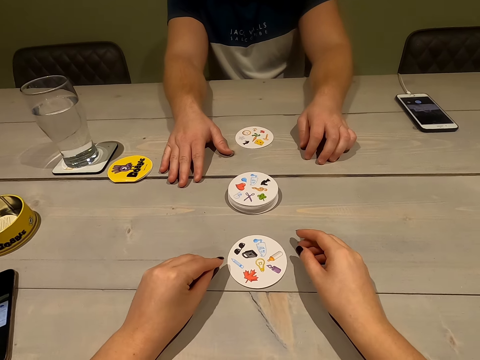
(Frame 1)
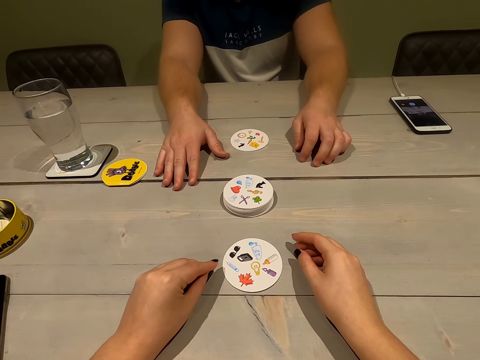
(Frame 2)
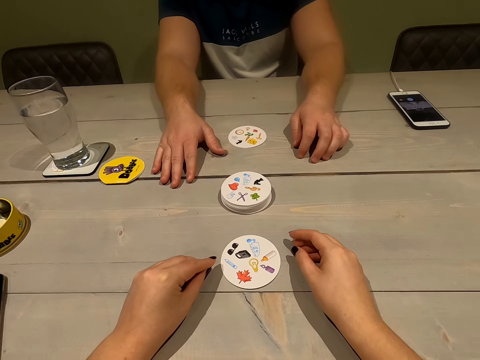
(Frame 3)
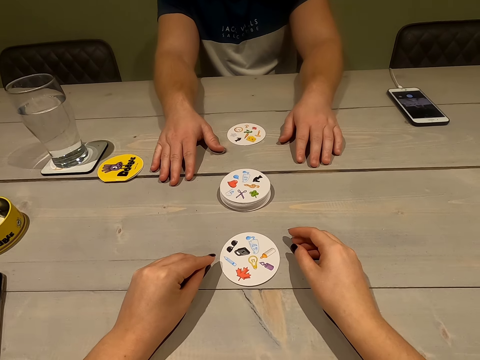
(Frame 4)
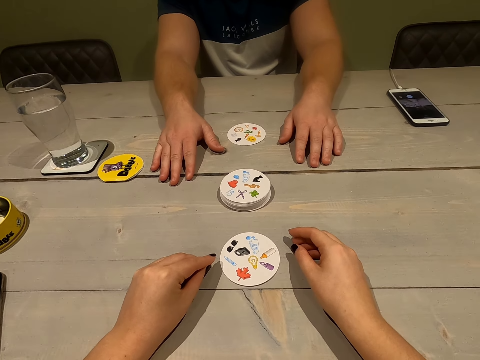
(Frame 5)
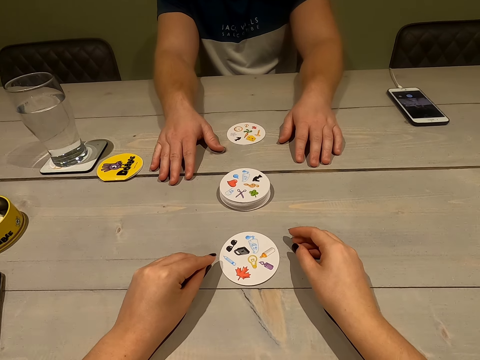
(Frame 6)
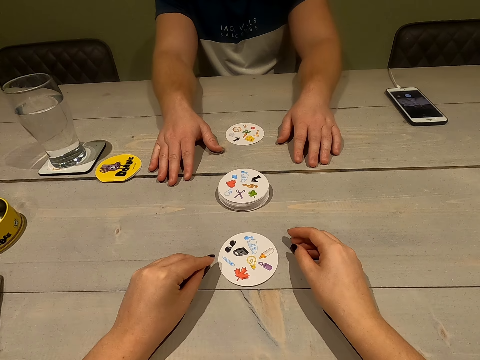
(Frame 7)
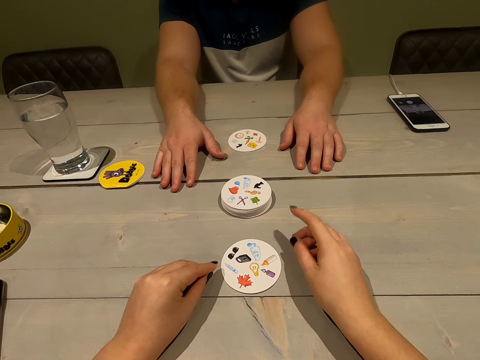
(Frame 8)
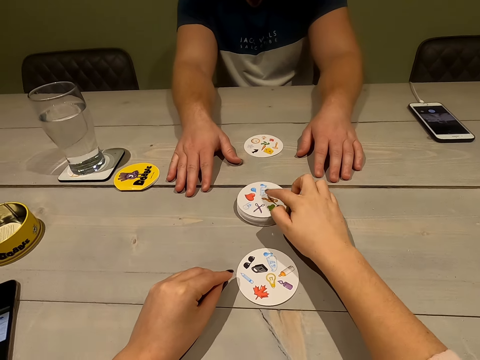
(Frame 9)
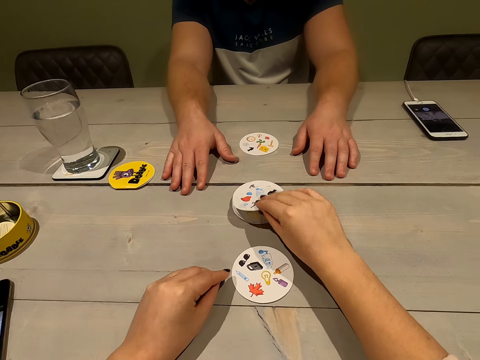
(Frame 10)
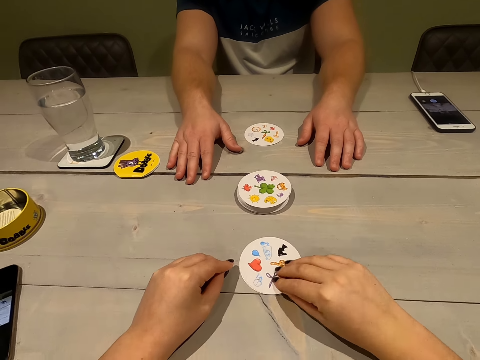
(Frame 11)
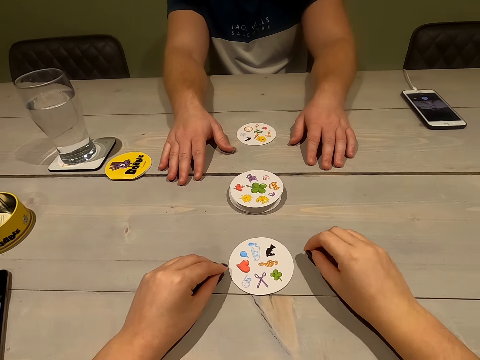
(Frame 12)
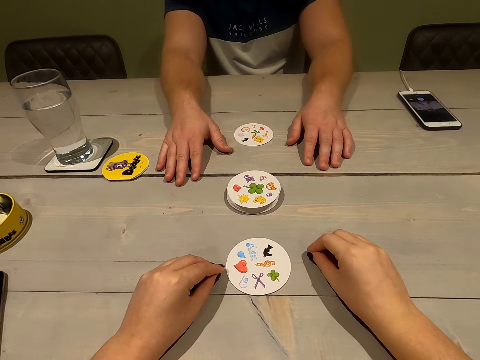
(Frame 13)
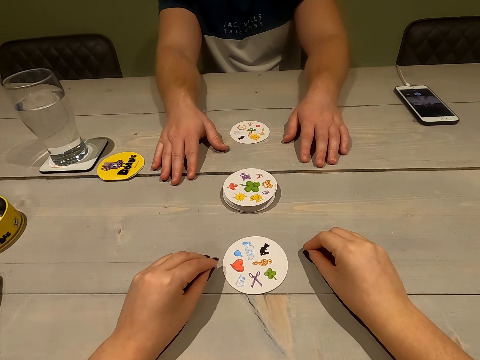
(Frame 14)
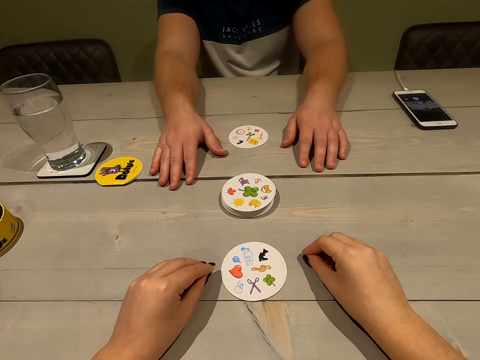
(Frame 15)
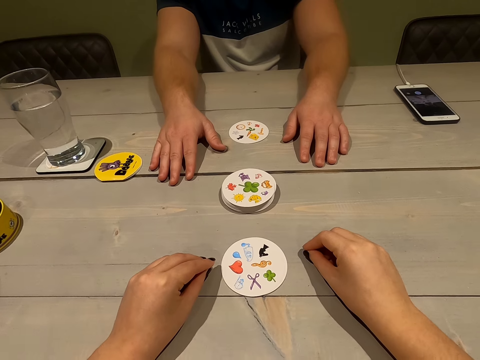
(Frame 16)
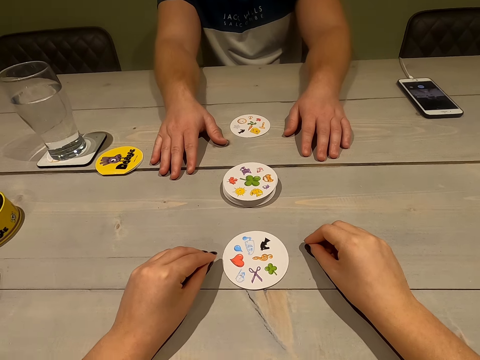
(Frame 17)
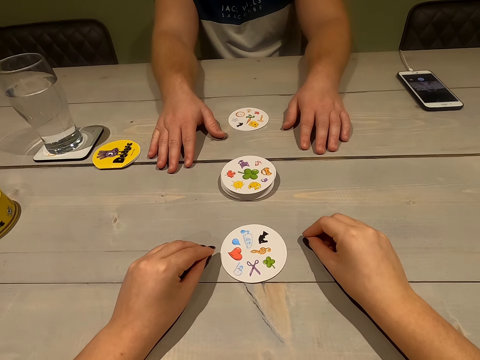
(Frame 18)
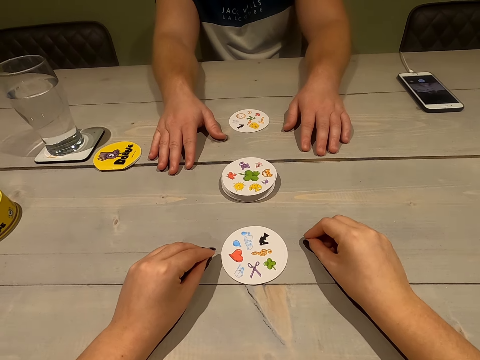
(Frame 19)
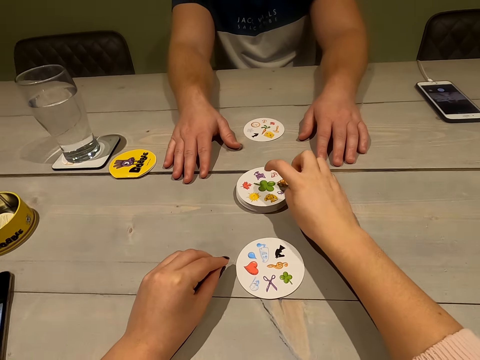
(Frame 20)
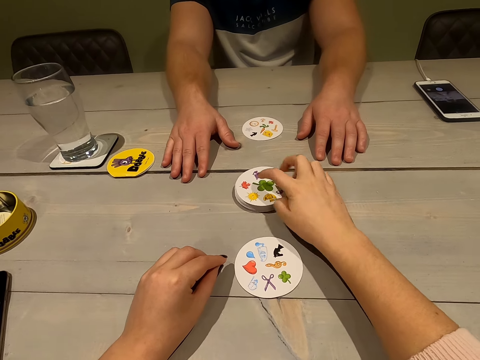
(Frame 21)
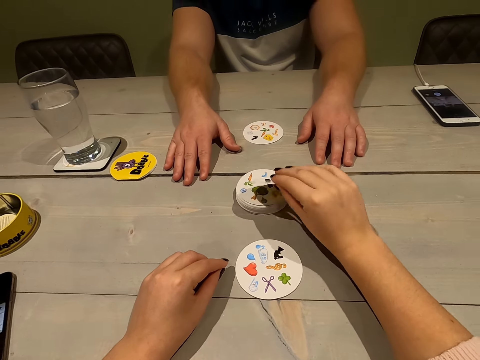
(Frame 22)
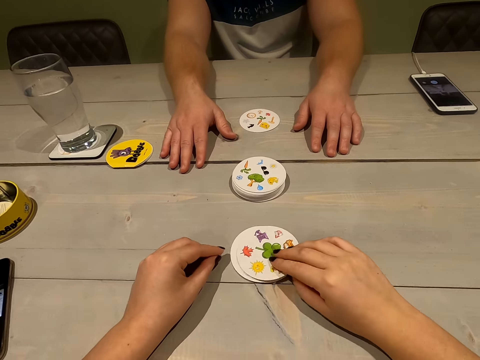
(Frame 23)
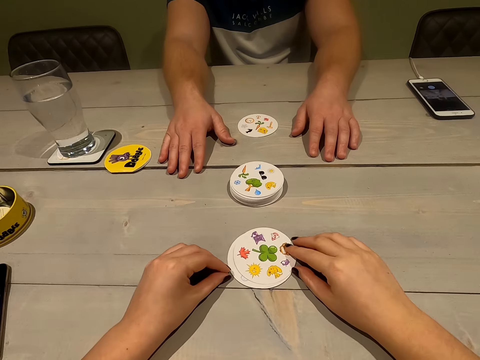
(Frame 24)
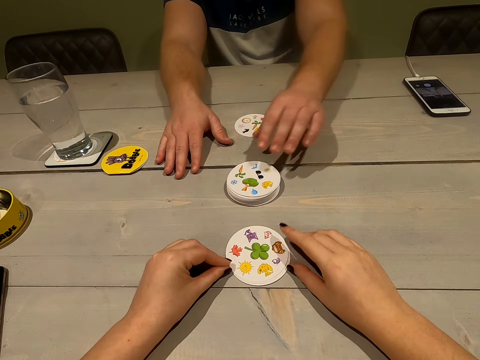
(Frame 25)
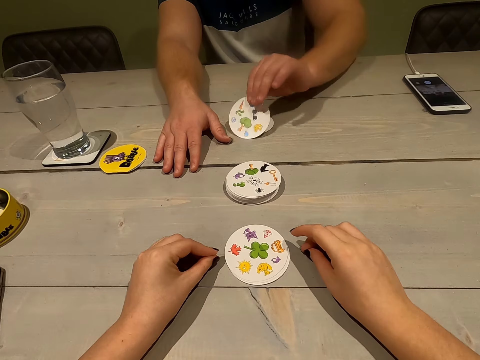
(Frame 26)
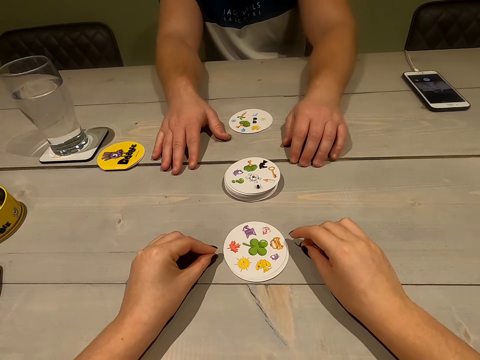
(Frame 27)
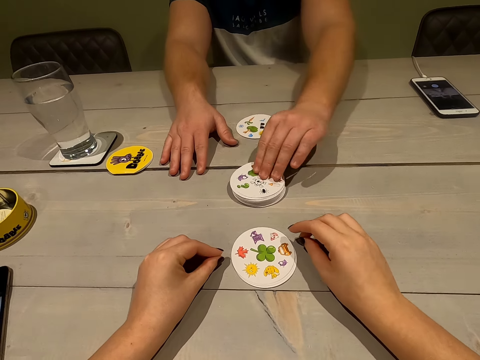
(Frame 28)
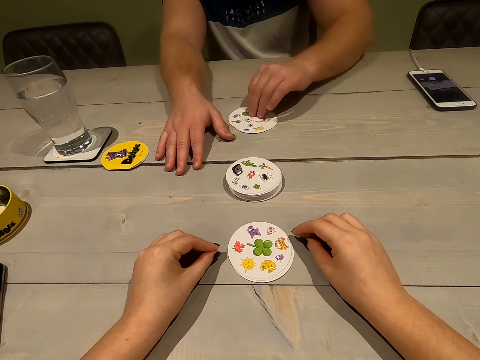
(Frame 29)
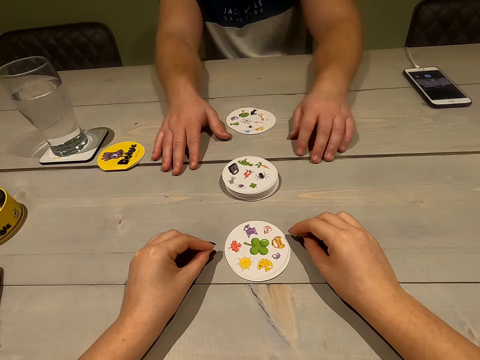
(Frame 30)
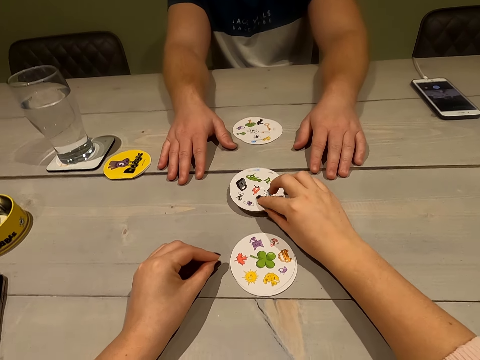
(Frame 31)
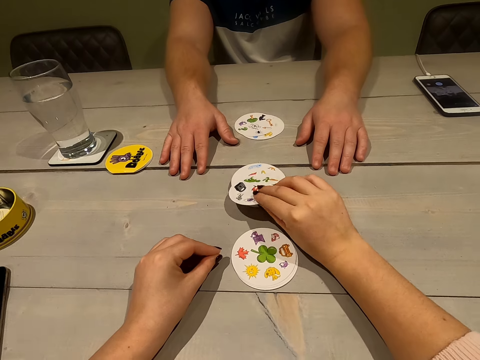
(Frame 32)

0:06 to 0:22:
The camera wearer looks at the card on the table. They play a card game with a person. They take the card on the table and drop the card. They pick a card and put the card on the table. The person takes a card and drops the card. The camera wearer plays a card game with the person. The person takes a card and drops the card.

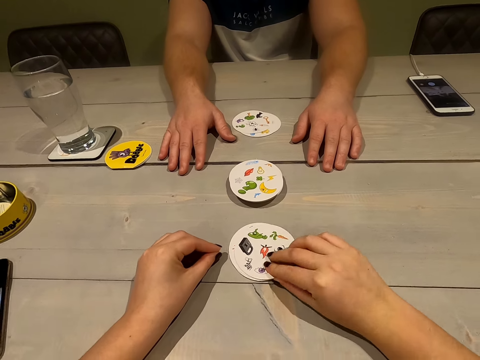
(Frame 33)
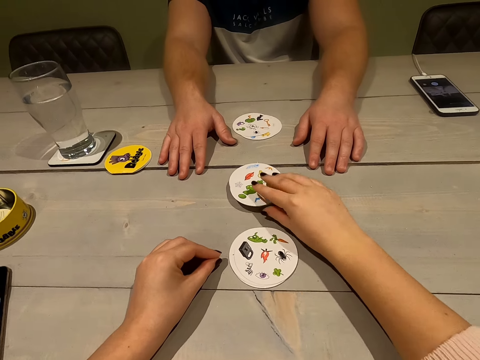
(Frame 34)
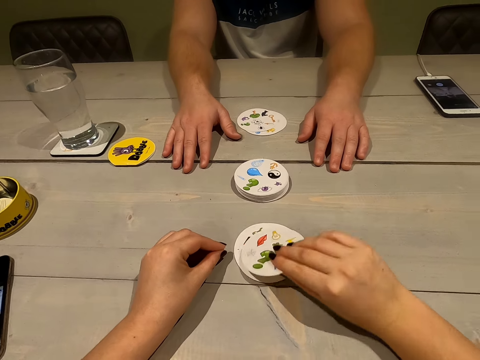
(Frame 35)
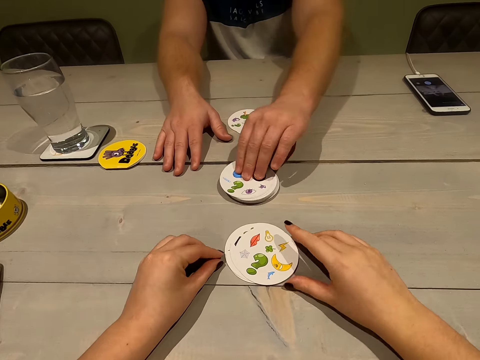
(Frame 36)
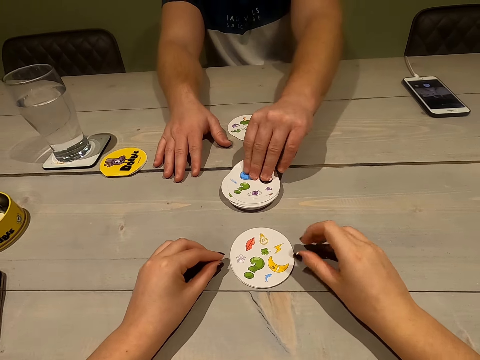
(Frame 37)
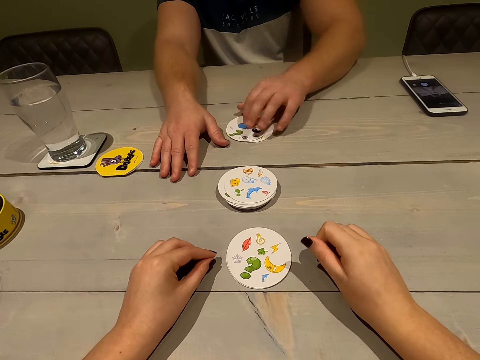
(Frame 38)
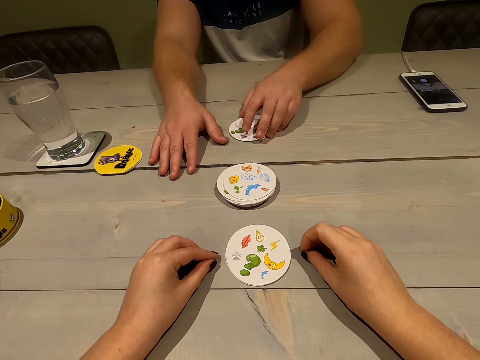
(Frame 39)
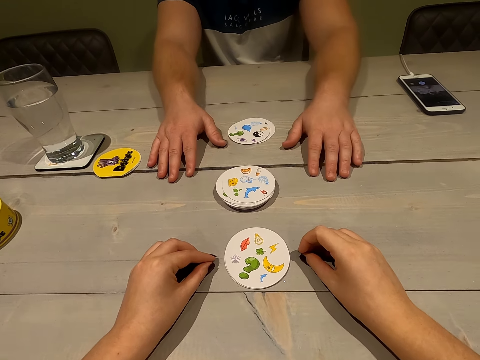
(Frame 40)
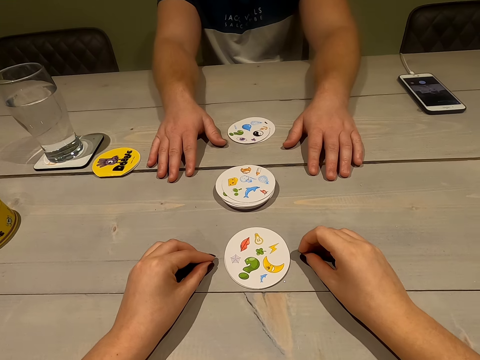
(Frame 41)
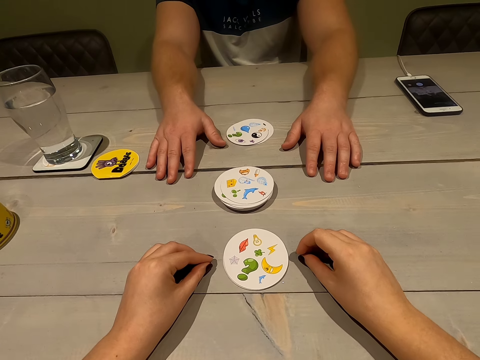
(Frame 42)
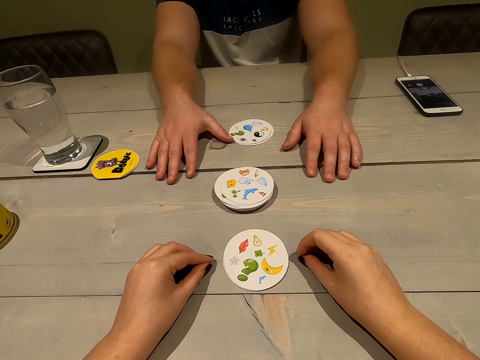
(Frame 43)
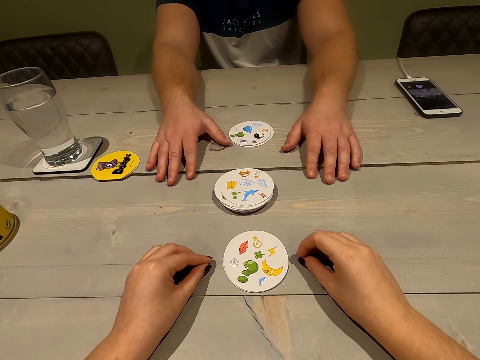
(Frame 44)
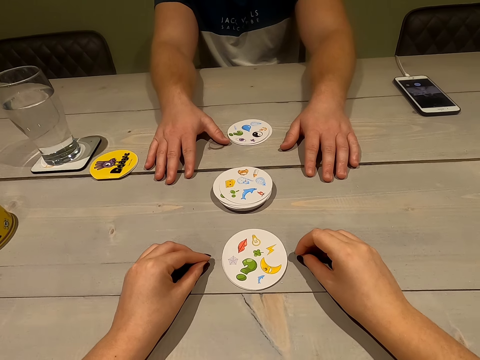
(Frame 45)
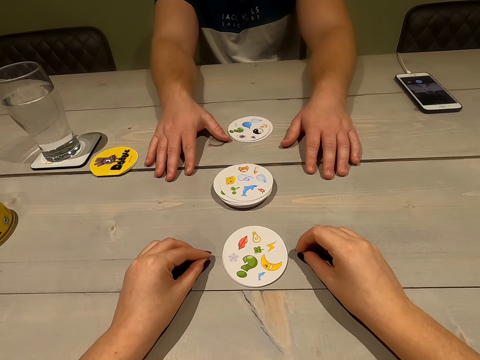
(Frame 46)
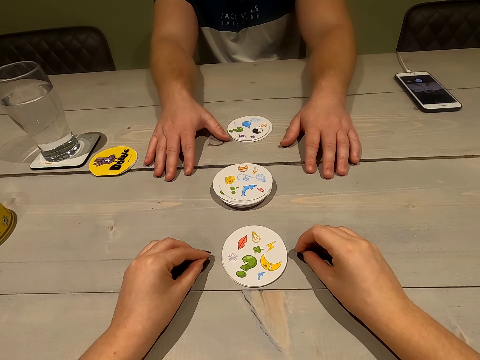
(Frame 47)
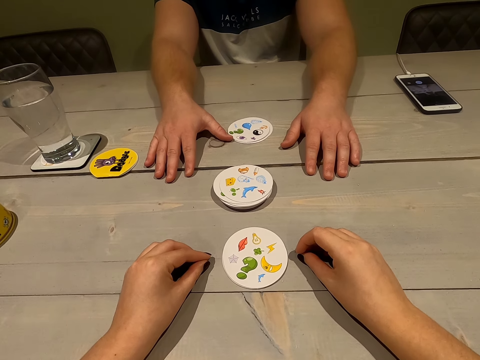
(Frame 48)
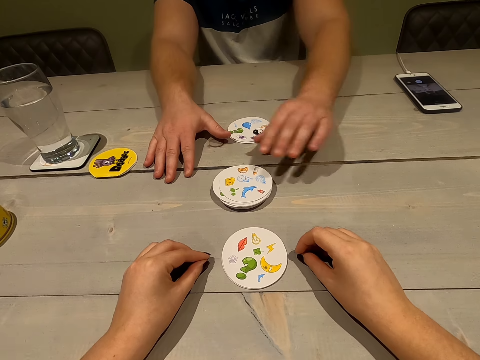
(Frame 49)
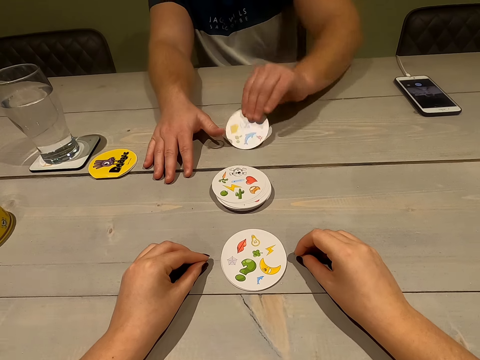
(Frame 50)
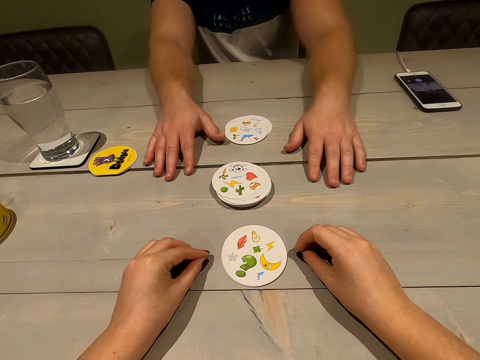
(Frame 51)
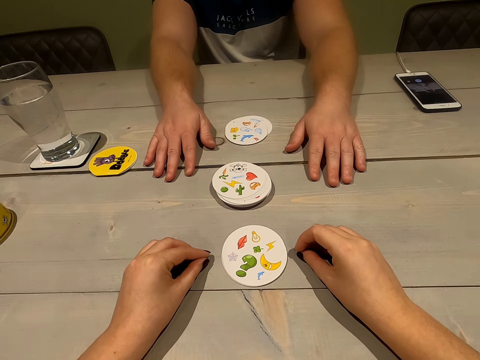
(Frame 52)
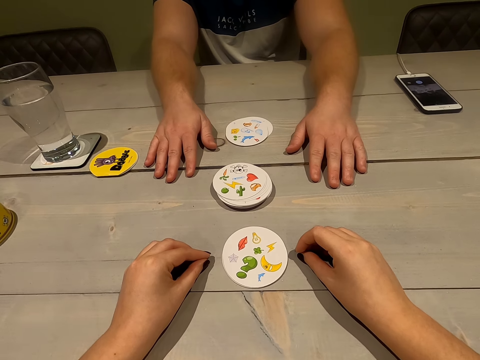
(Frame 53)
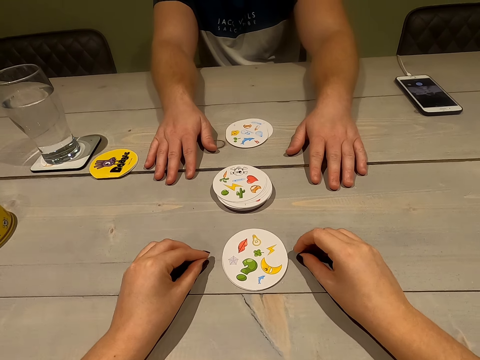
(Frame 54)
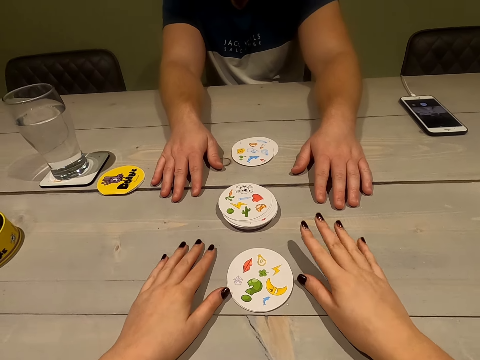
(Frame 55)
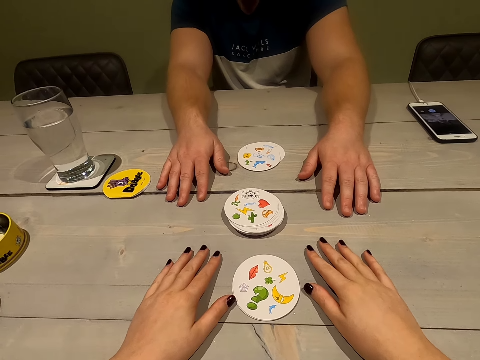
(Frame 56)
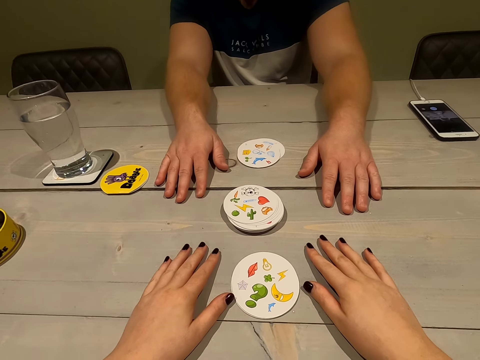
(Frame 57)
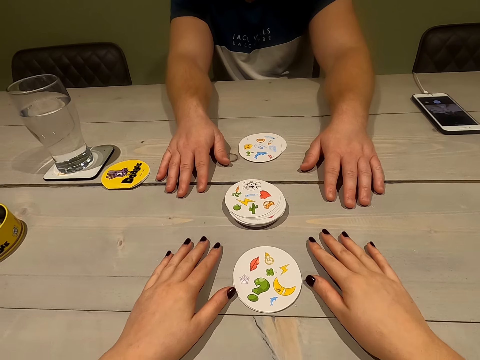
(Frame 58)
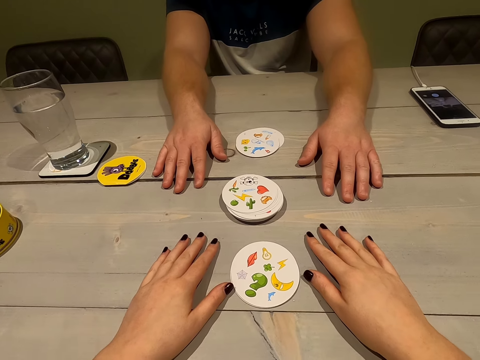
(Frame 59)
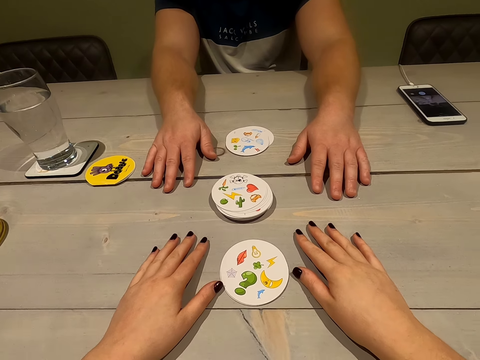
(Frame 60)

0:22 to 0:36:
The camera wearer collects a card and places the card on the table. They lift a card and drop the card. A person collects a card and assembles his cards. The person takes a card.
